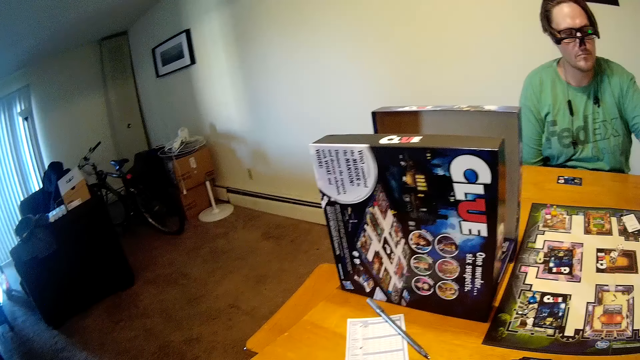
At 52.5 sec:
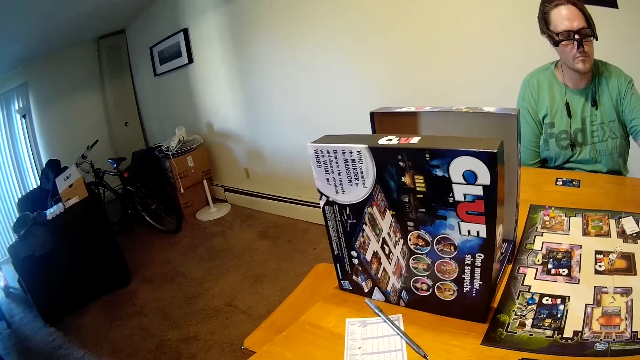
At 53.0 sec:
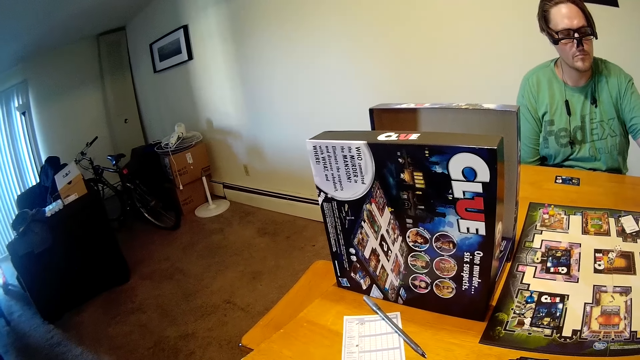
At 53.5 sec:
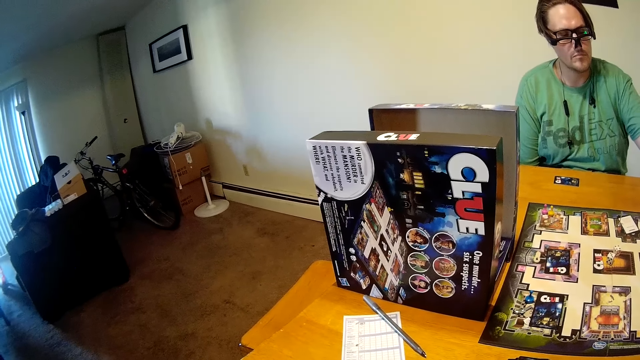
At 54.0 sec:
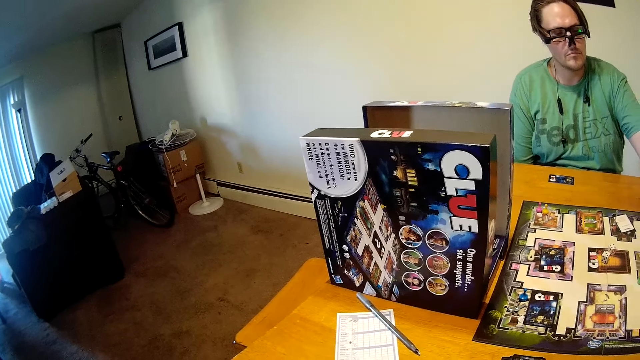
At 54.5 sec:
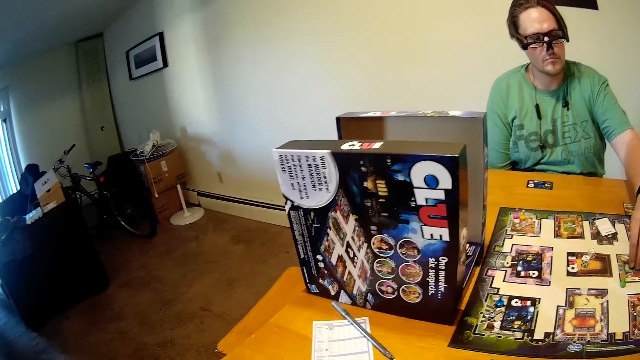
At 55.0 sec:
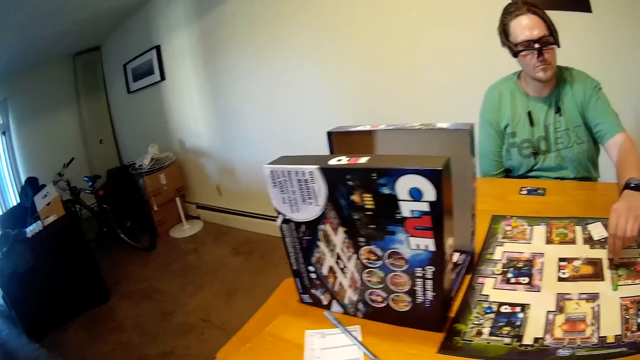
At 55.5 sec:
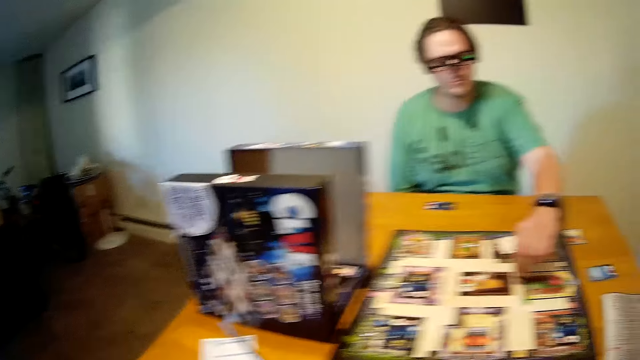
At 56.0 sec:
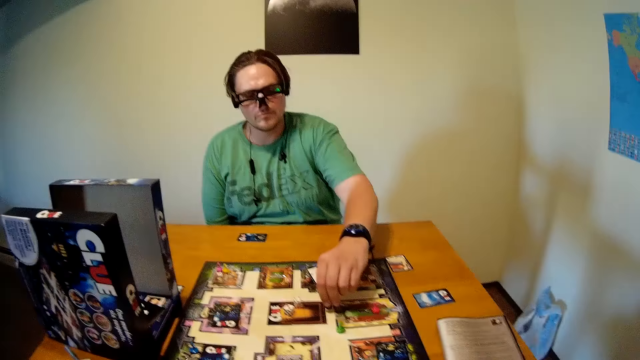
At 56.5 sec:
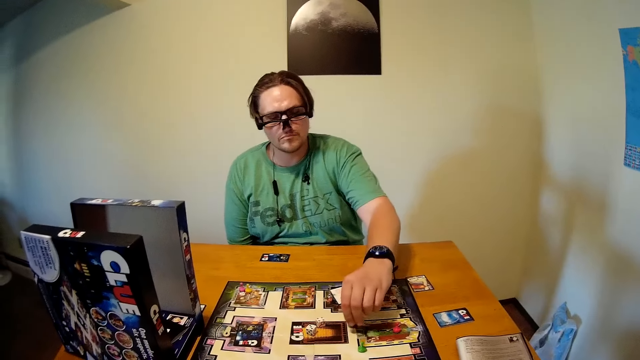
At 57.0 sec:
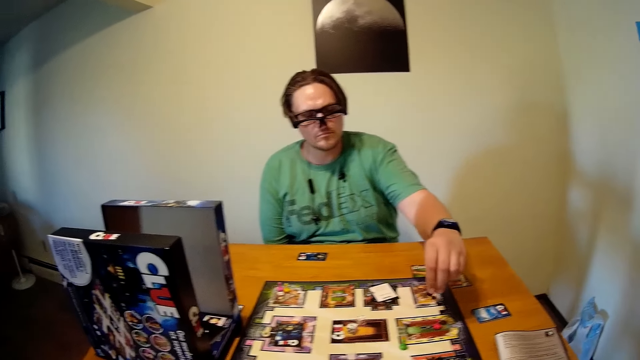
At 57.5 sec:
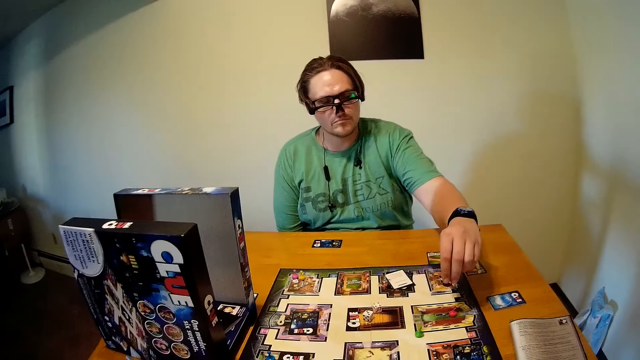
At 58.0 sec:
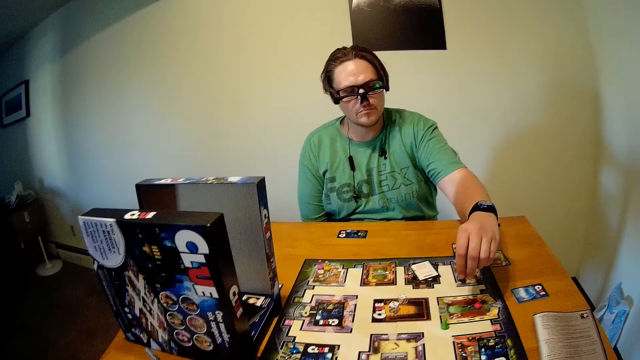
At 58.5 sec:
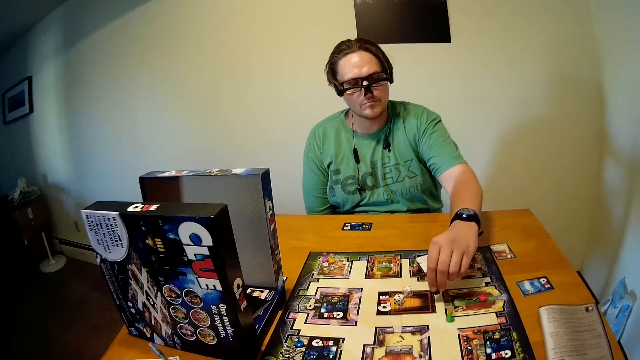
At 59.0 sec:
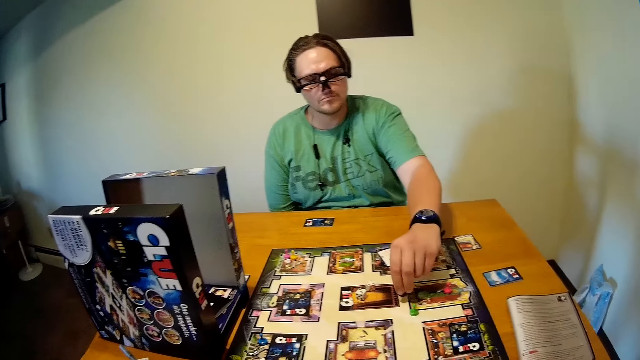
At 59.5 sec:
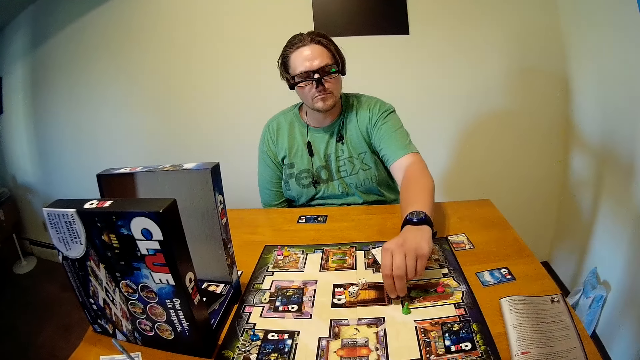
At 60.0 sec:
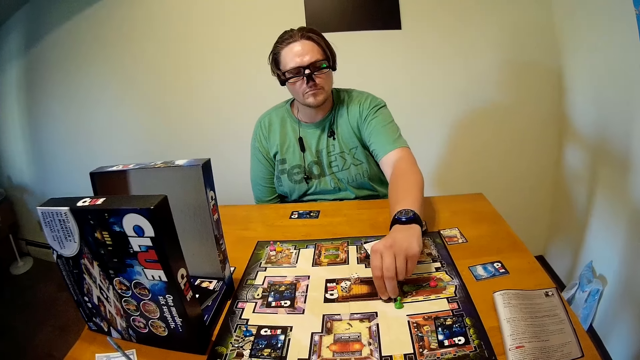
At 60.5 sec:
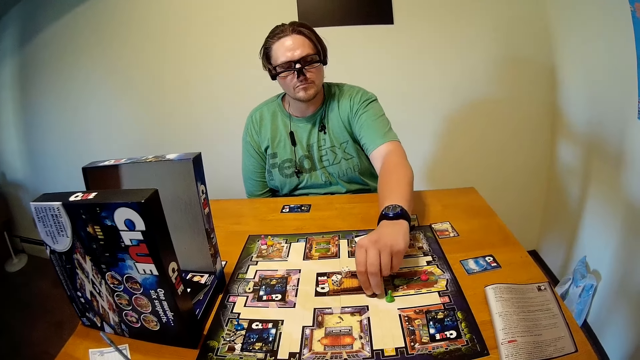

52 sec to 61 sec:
The camera wearer plays cards on the table. A person moves a dice on the chart.

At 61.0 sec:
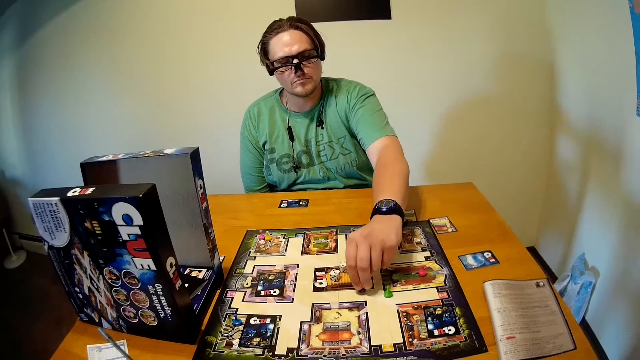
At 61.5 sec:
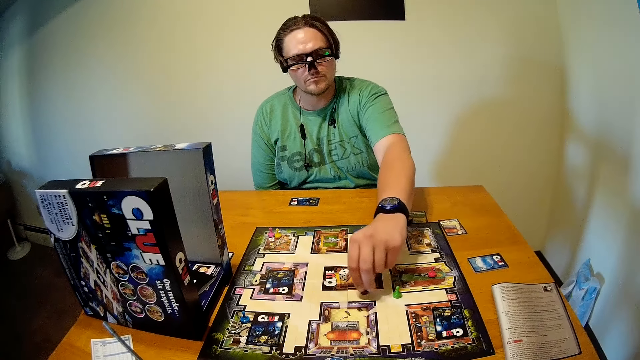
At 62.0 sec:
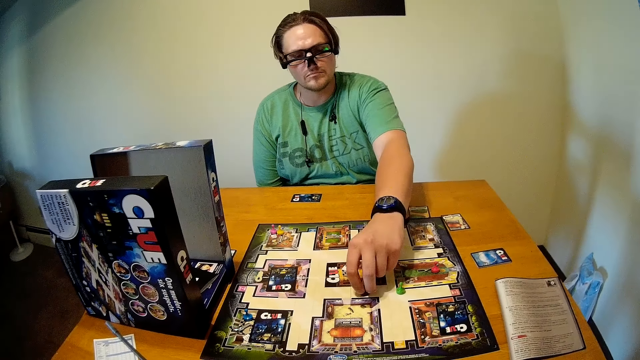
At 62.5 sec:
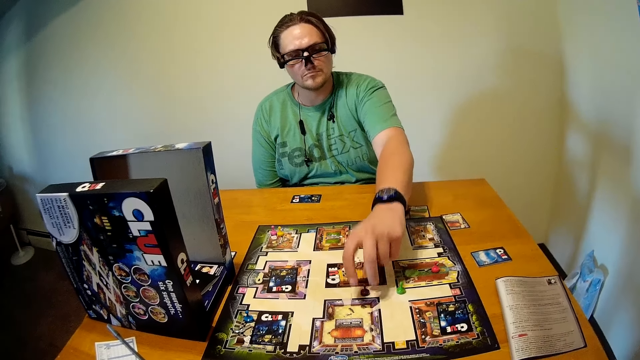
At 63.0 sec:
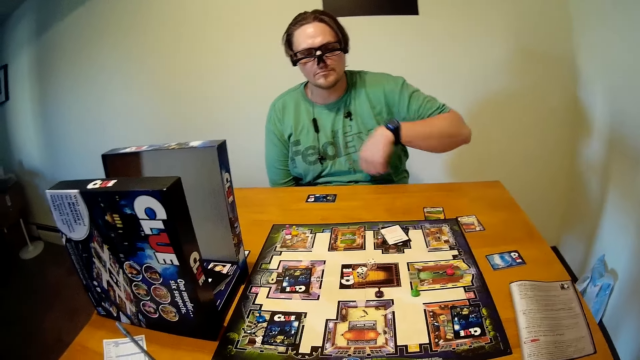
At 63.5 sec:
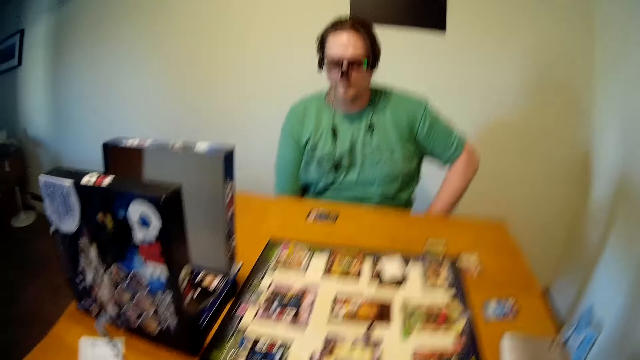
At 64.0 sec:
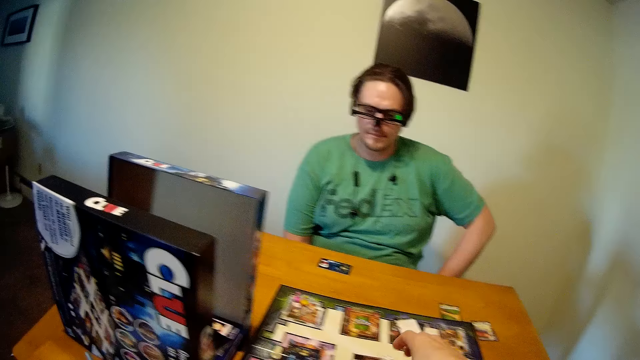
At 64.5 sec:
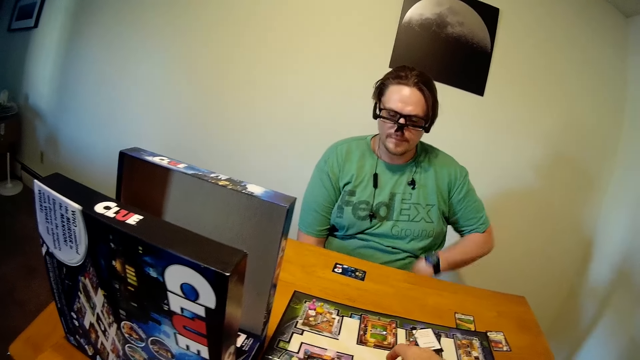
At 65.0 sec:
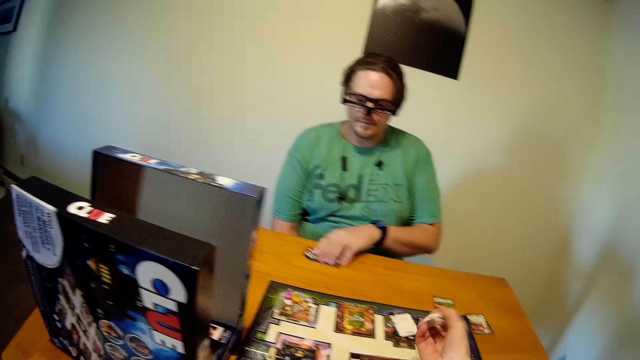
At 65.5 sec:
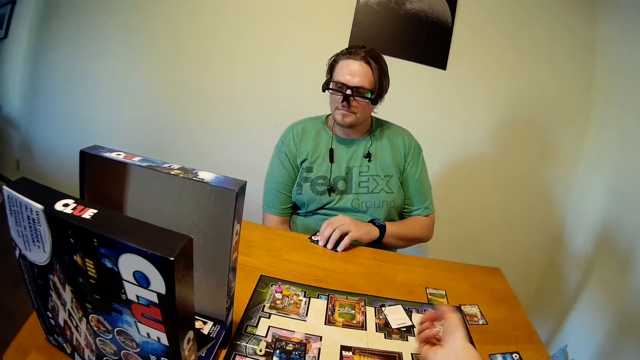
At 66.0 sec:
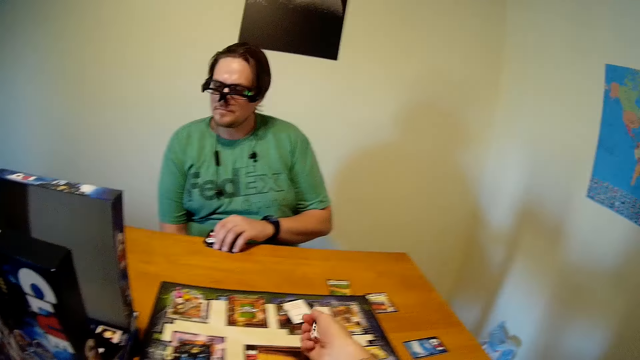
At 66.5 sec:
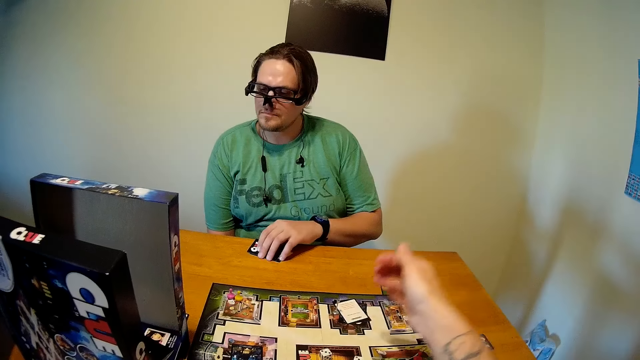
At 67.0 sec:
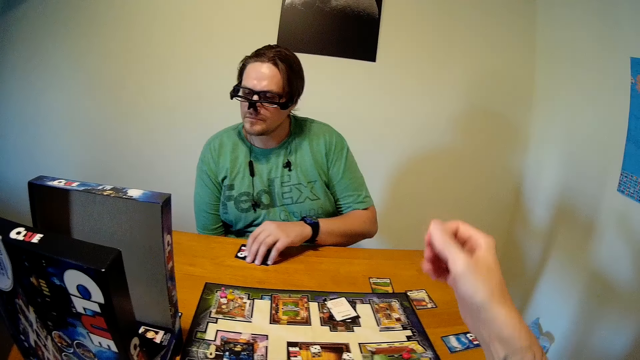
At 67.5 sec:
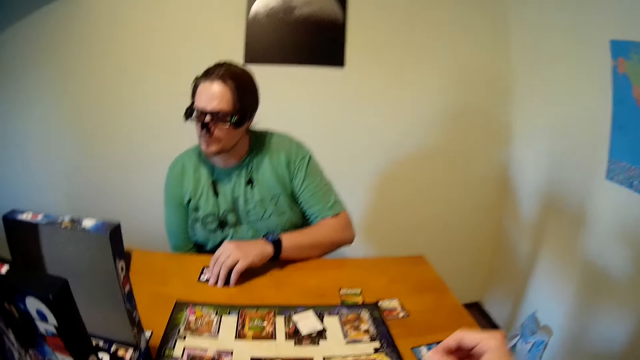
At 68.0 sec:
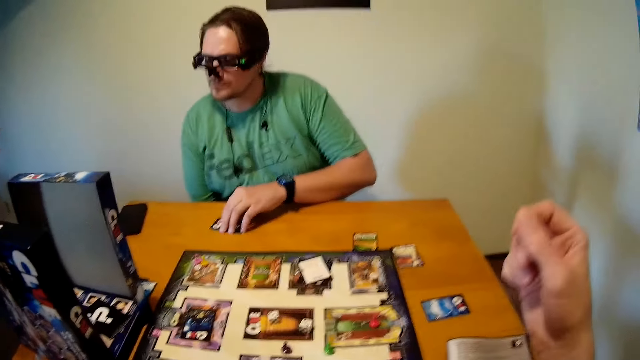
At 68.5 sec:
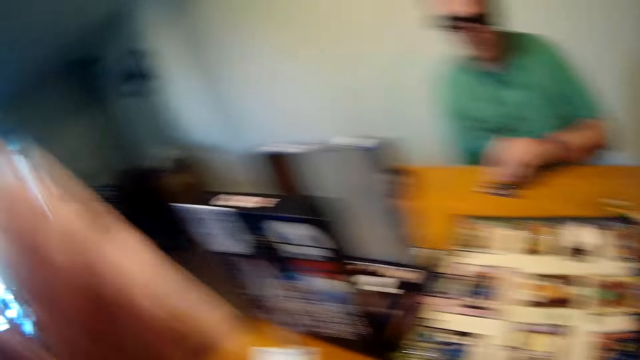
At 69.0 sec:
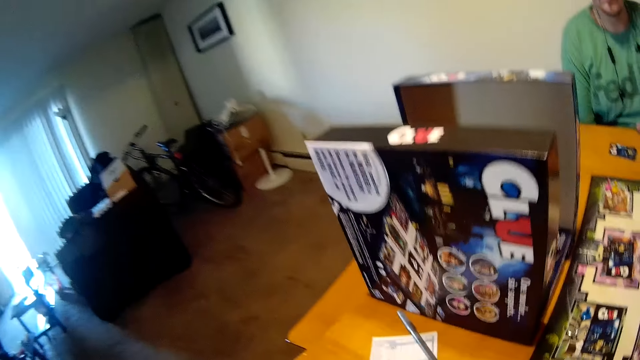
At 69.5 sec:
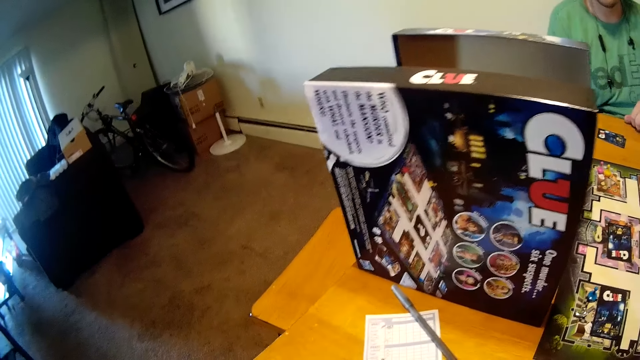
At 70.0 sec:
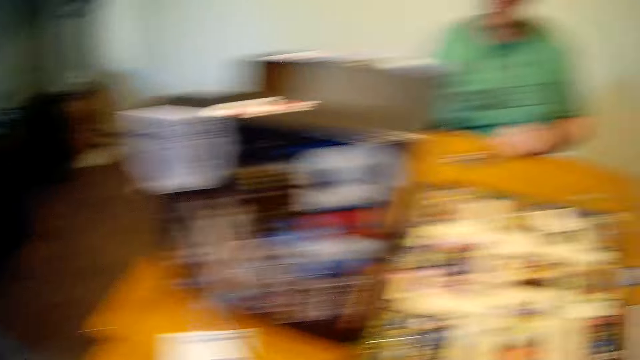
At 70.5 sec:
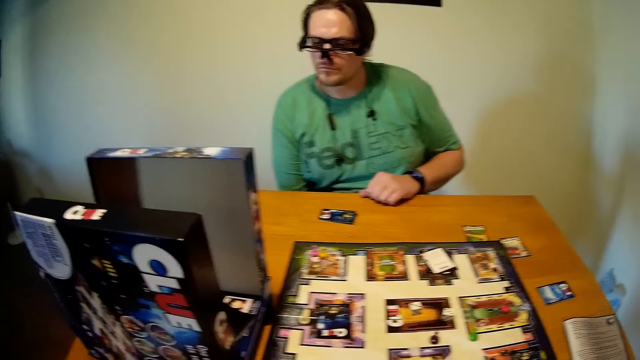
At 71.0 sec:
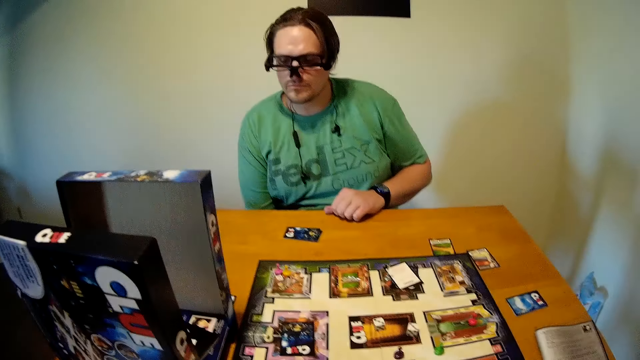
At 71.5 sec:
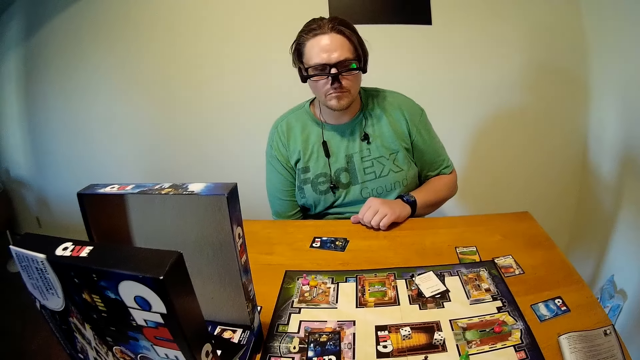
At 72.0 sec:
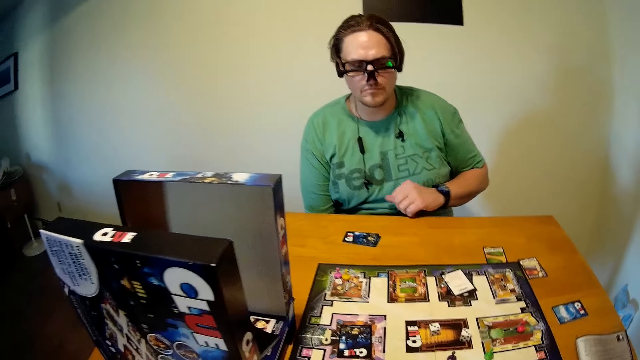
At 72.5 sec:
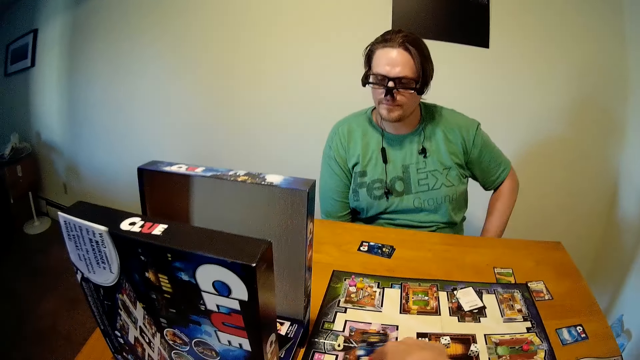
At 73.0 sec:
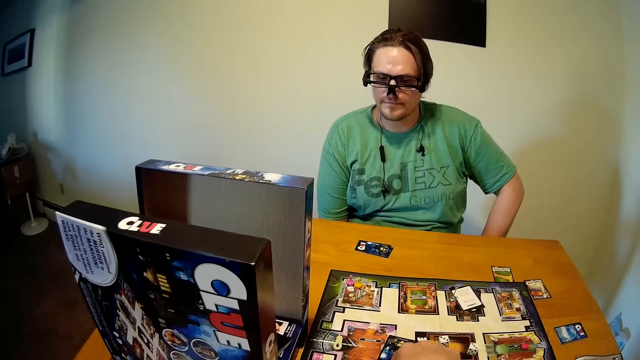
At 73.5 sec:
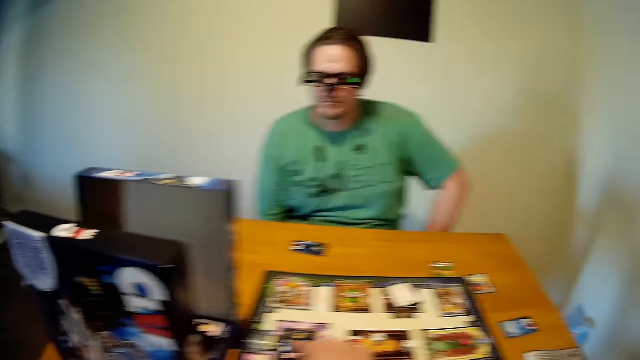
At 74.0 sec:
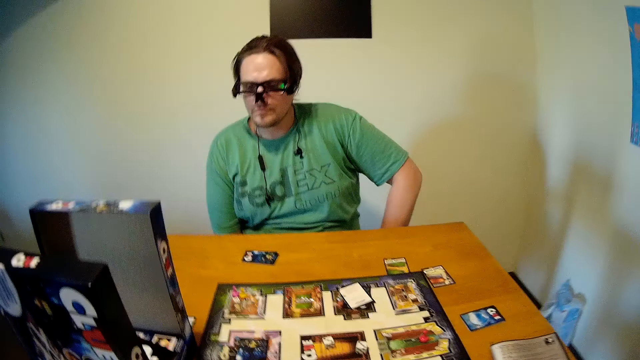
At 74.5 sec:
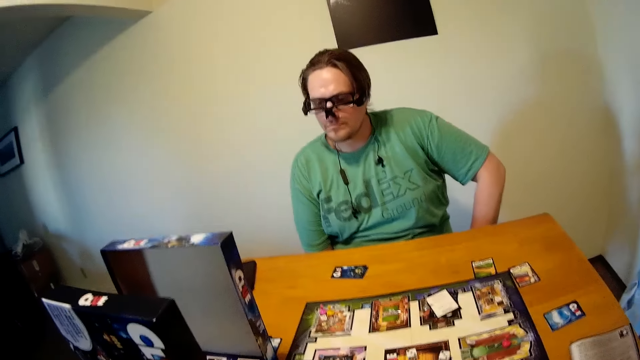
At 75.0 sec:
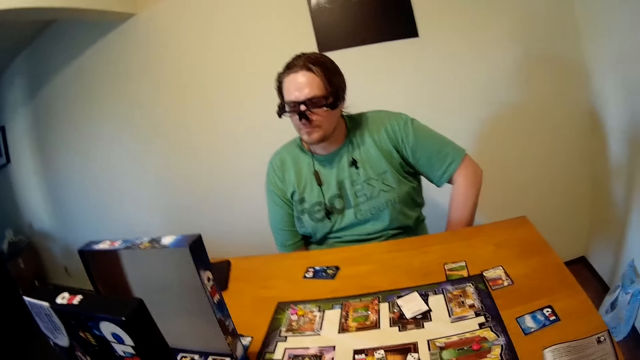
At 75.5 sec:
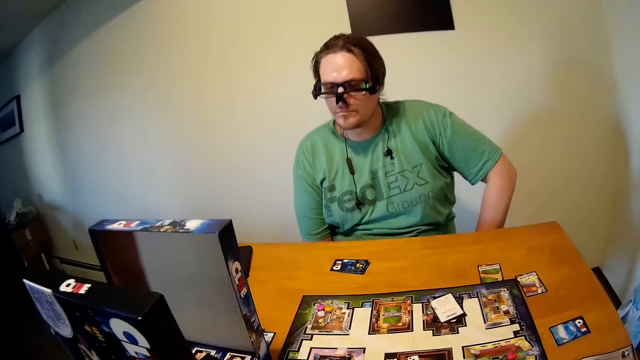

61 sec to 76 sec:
A person puts a dice on the chart. The person plays cards on the table. The camera wearer picks the dice from the chart and shakes the dice with the right hand. They move cards on the table. They drop the dice on the chart. They move the left hand. The person stretches hands in the room. The camera wearer stares at the cards on the table. They move the cards on the chart.
